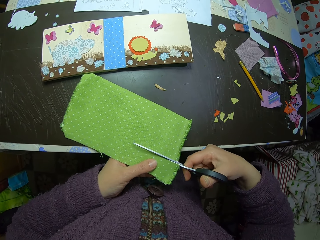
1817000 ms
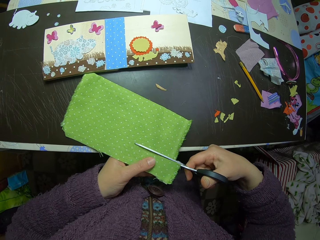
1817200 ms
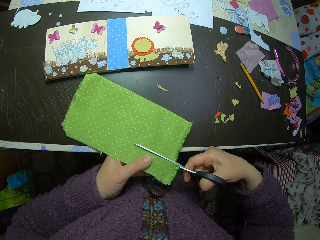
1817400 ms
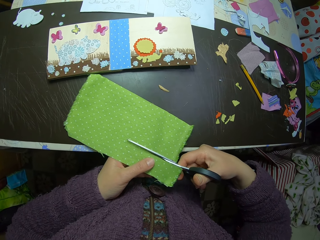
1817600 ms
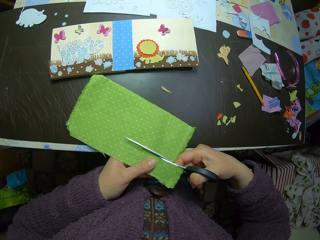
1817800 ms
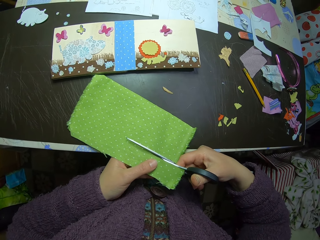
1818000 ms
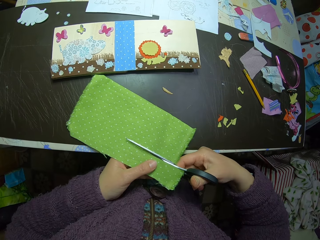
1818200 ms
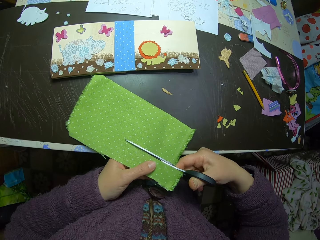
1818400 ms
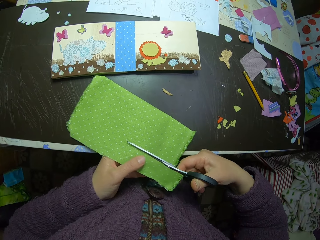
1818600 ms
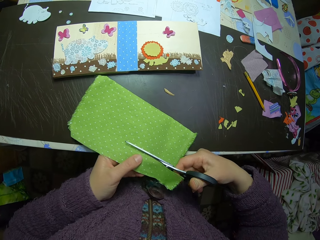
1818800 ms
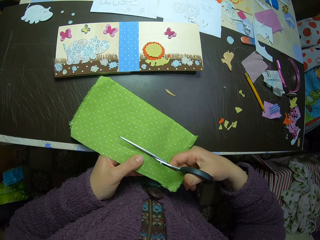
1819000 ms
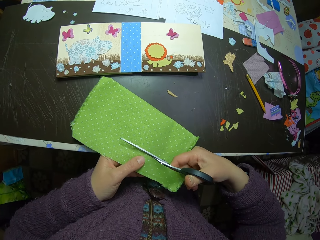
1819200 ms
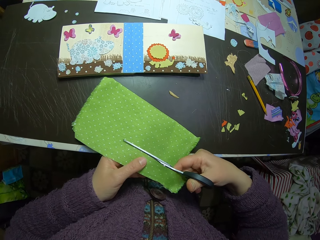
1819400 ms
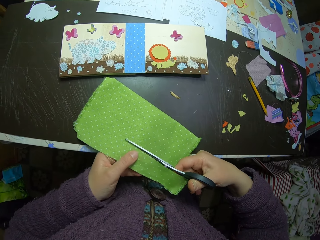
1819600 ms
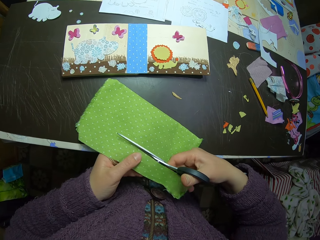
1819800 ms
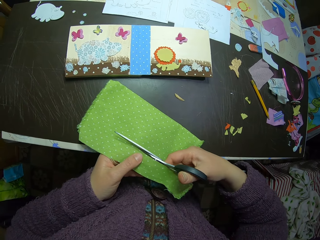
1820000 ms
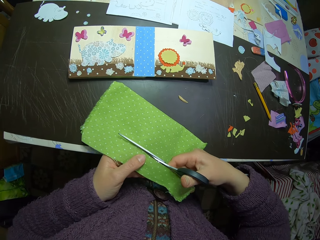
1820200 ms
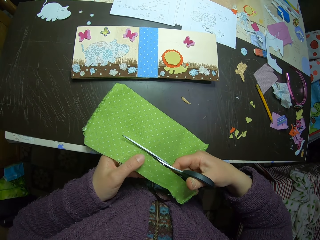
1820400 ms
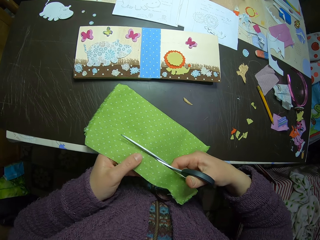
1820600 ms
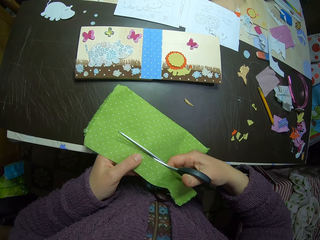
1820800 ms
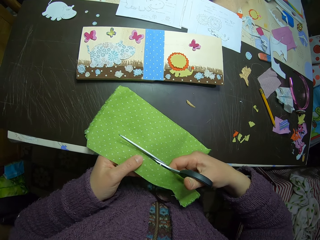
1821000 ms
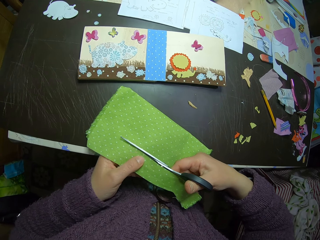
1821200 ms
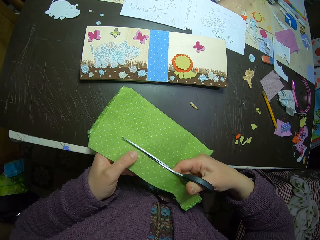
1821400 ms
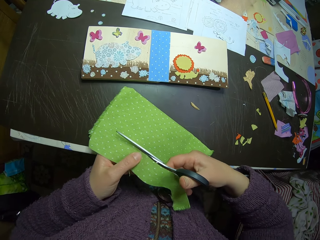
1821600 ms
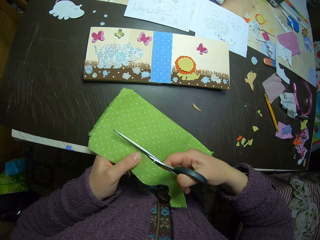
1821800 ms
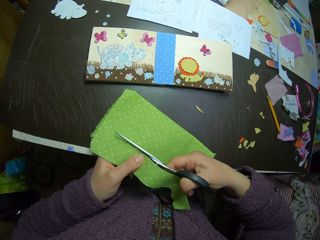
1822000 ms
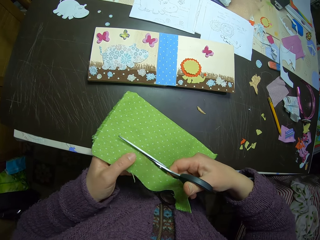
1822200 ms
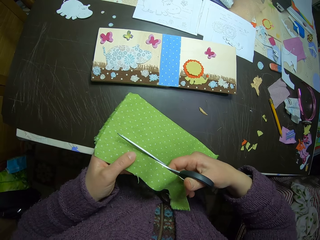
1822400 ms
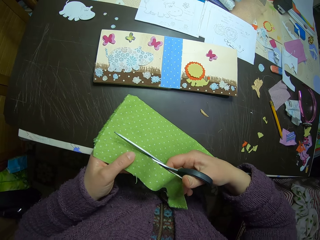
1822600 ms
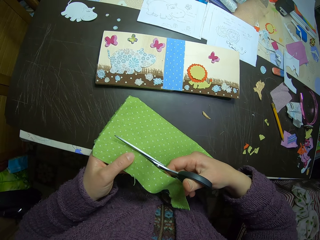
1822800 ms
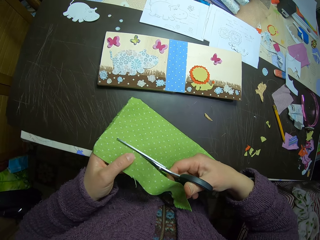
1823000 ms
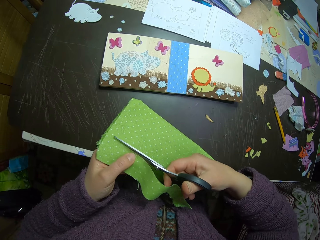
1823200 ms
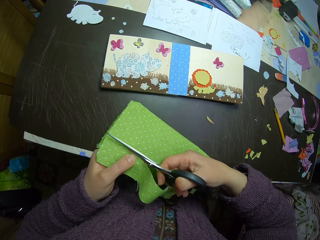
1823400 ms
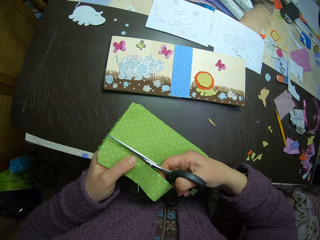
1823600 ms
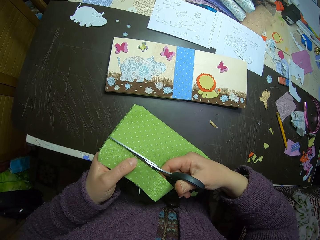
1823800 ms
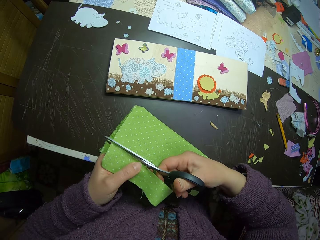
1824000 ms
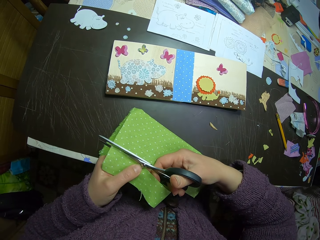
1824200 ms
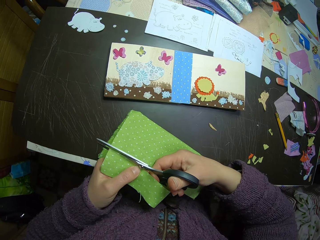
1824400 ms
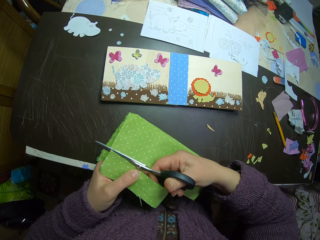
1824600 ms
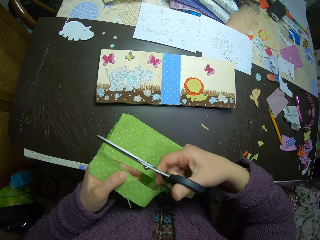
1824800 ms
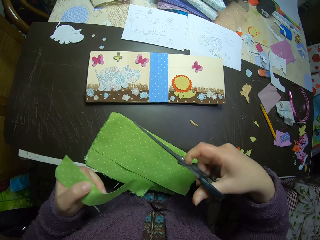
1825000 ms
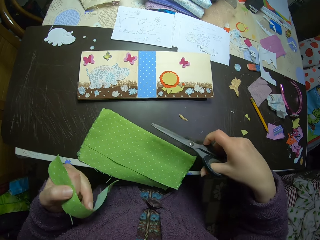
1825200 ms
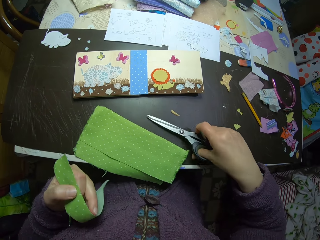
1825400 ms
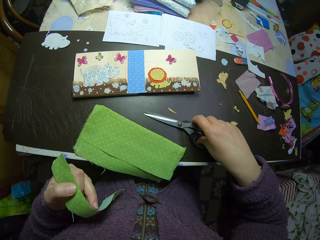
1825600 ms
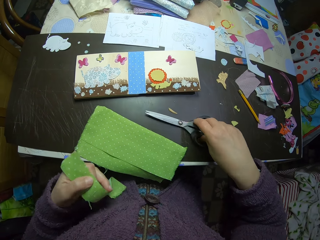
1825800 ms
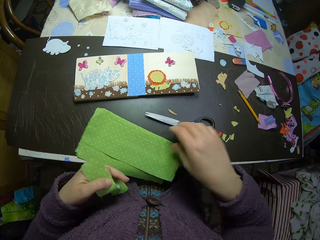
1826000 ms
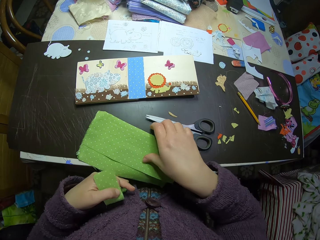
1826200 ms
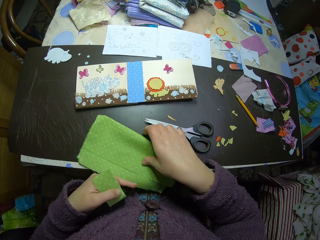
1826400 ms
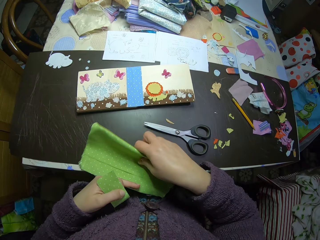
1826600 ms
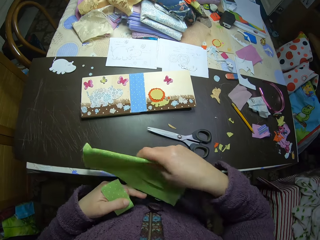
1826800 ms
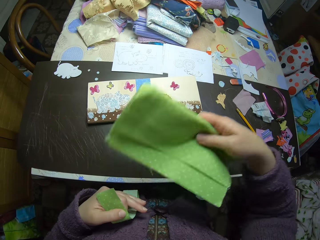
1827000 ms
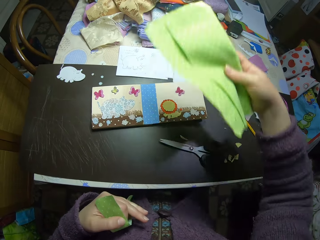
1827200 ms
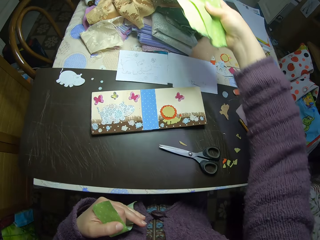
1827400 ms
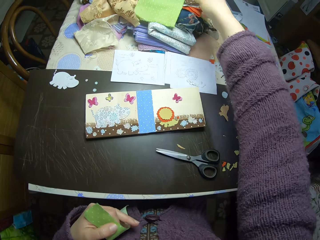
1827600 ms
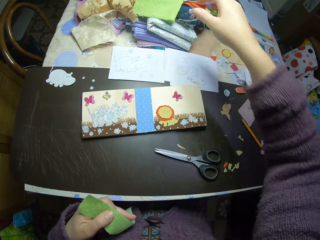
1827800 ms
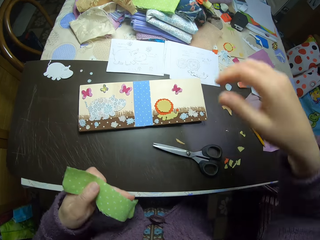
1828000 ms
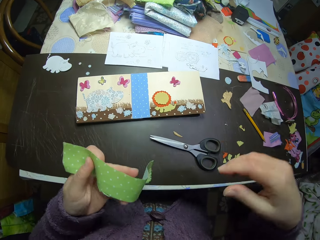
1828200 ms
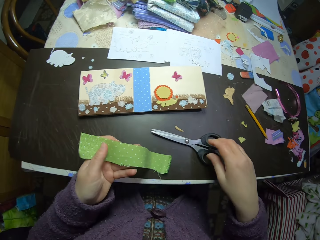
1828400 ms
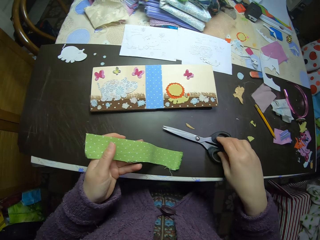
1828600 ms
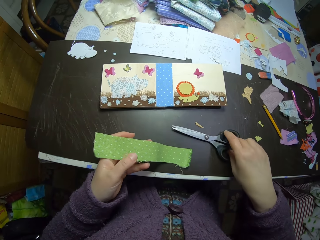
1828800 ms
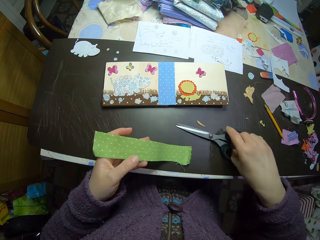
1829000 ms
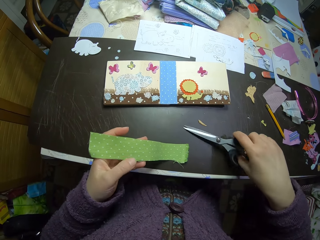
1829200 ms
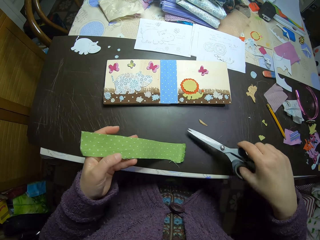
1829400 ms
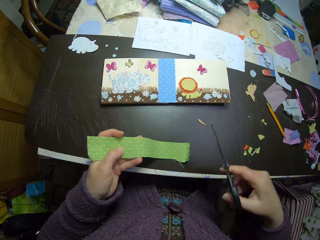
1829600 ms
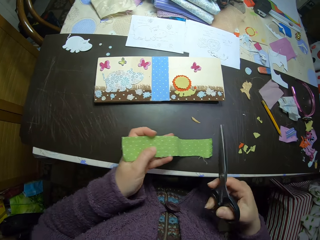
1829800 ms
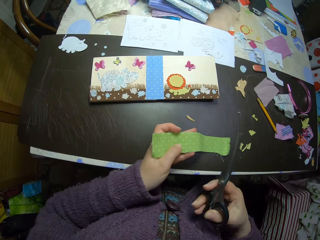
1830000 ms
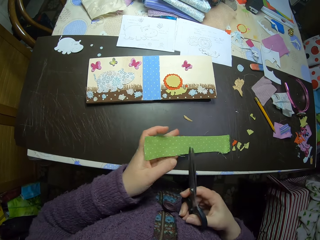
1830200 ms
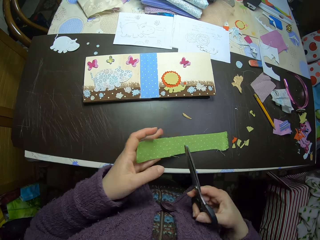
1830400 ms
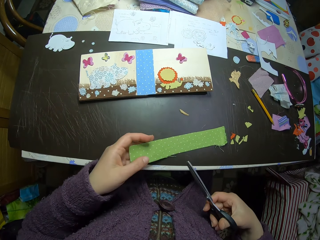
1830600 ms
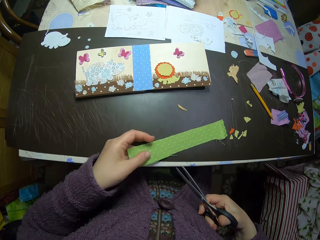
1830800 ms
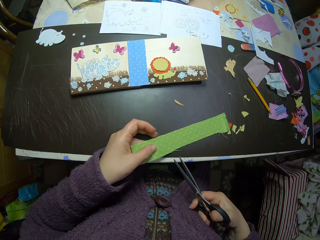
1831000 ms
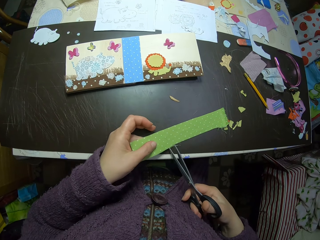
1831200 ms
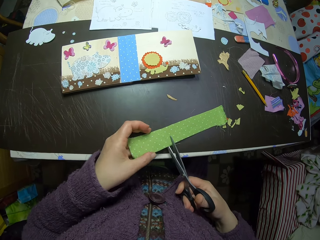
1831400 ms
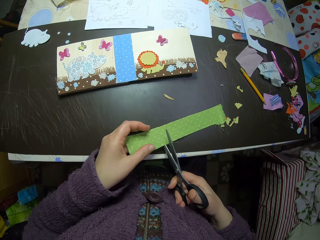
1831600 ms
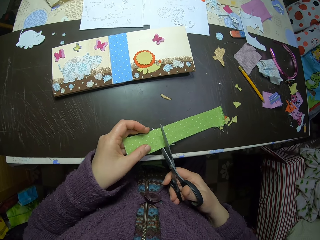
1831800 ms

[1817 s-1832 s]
The camera wearer holds the fabric cut-out in her left hand. She drops the scissors on the table. She picks up the piece of cloth on the table. She puts the remaining fabric on the heap of fabrics on the table. She picks up the scissors on the table with her right hand.

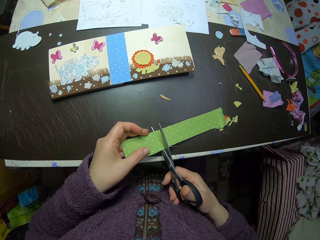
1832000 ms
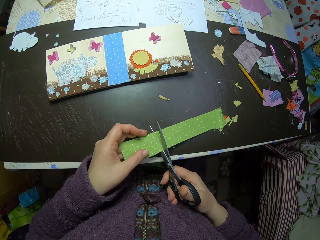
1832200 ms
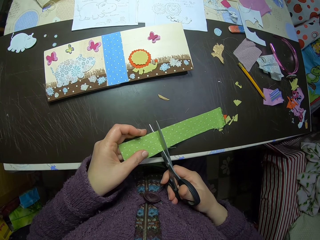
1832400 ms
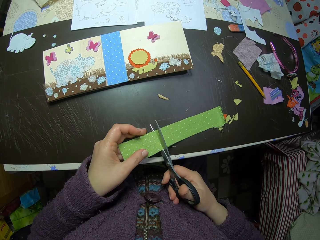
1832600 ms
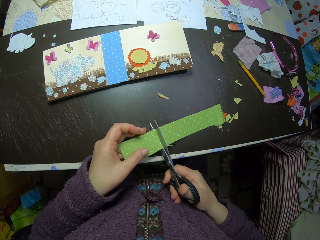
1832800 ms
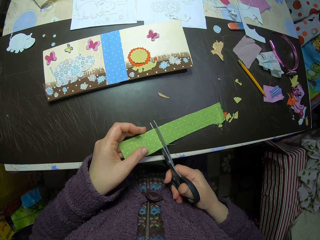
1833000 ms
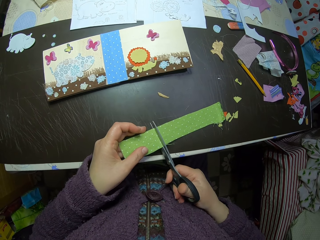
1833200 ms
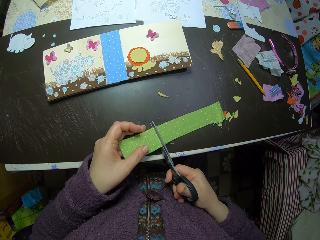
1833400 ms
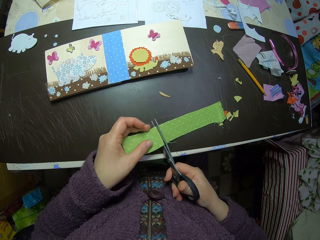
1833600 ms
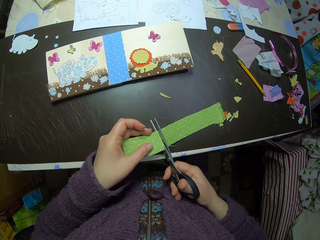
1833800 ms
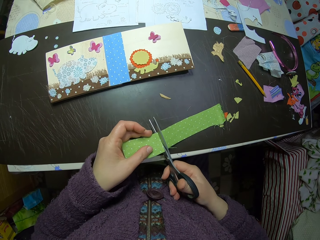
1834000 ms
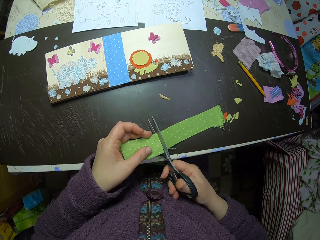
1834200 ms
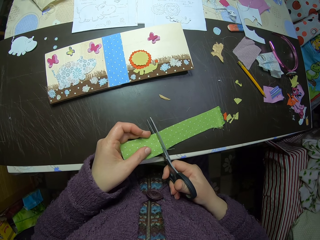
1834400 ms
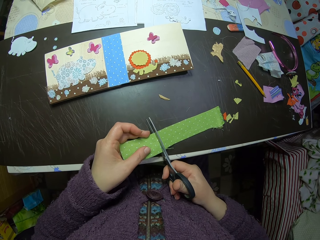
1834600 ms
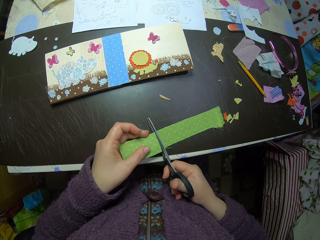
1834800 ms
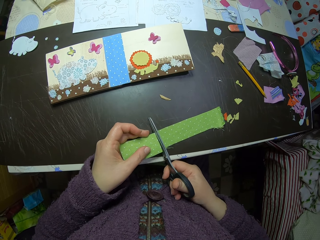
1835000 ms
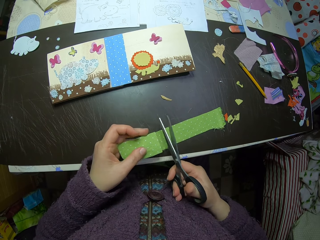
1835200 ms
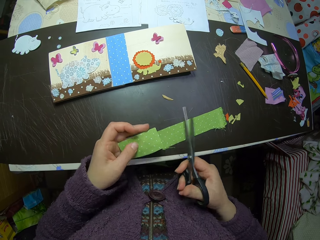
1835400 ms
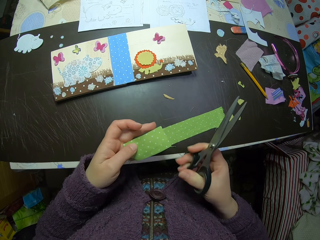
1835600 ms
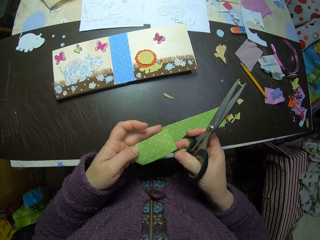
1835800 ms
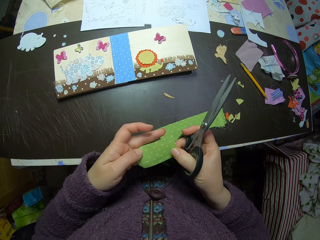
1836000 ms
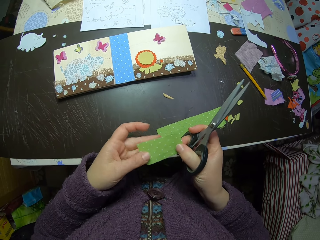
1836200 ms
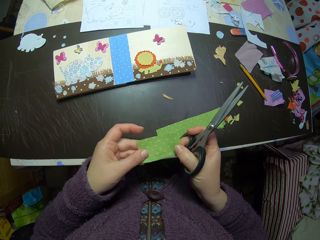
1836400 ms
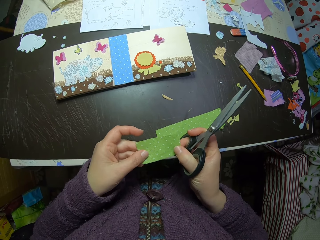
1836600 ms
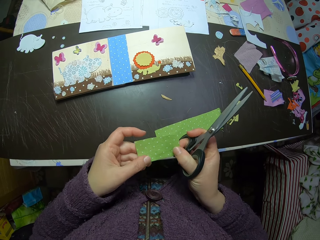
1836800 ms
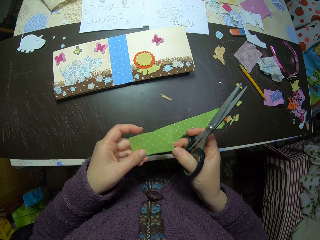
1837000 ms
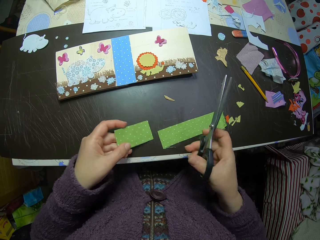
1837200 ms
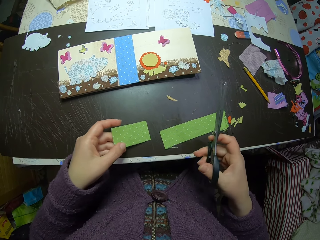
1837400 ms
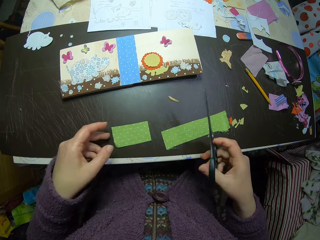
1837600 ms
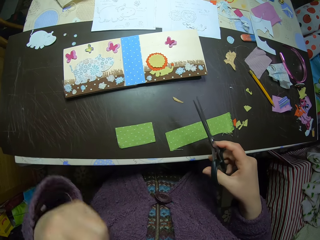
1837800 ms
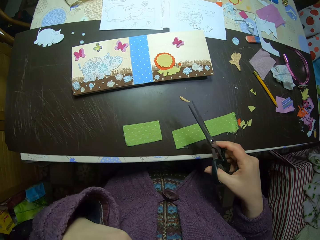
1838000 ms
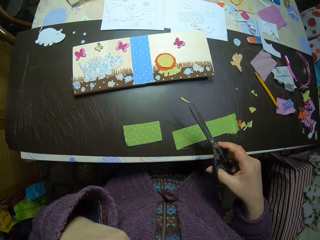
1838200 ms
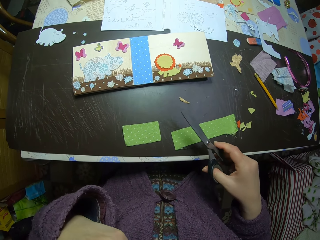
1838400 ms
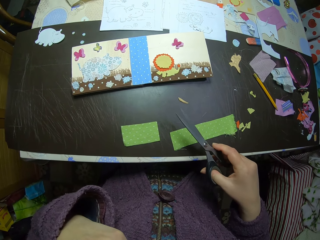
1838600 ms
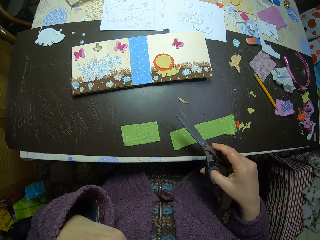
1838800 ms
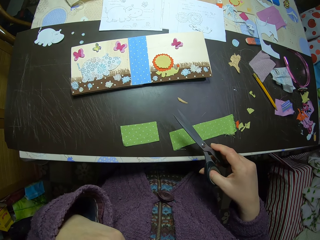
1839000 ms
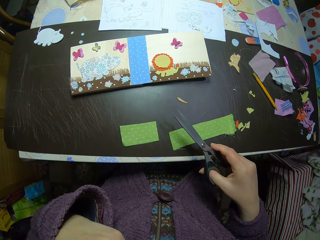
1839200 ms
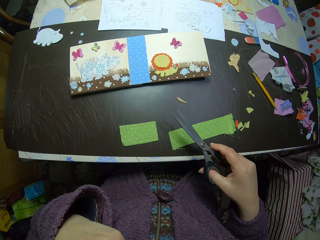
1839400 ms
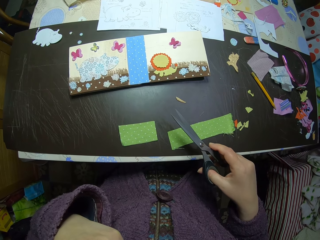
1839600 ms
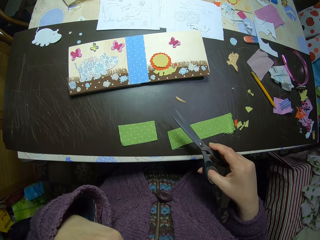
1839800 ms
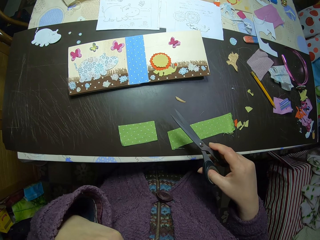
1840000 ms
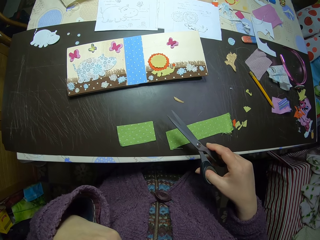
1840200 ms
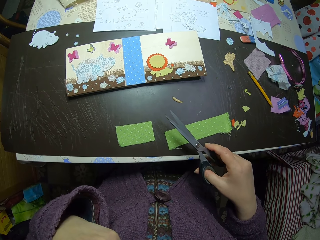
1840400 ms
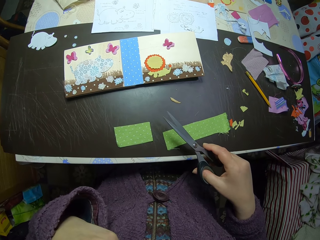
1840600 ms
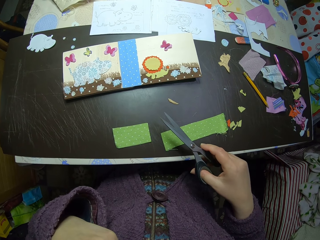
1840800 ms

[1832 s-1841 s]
The camera wearer cuts the piece of cloth or fabric cut-out with a pair of scissors. She holds the piece of cloth. She drops the fabric cut-out on the table. She touches her chin with her left hand.
